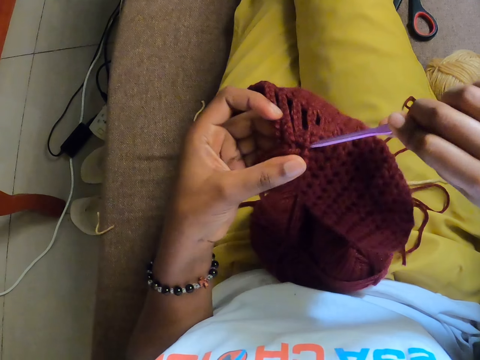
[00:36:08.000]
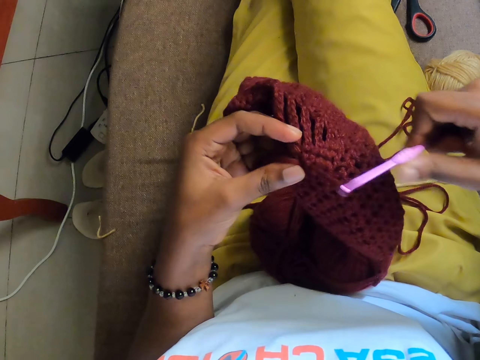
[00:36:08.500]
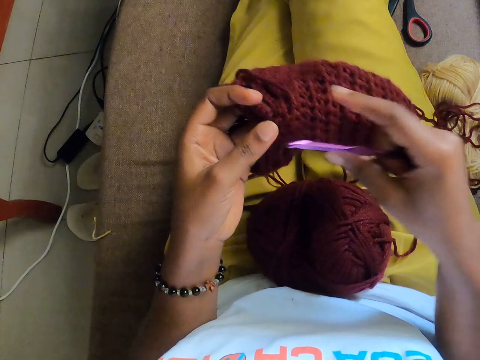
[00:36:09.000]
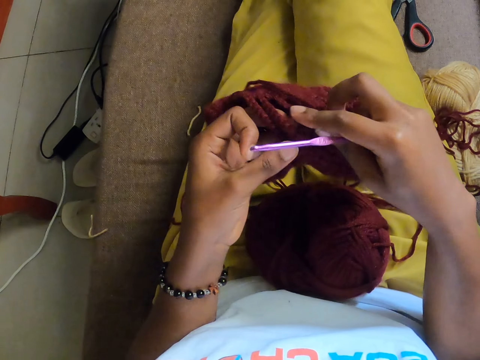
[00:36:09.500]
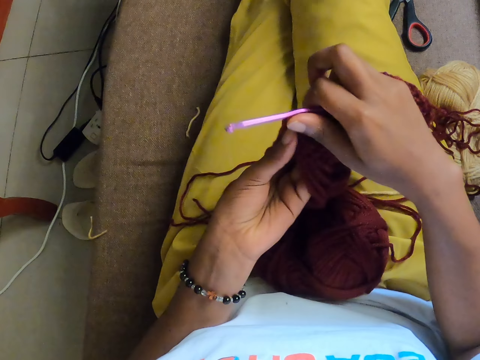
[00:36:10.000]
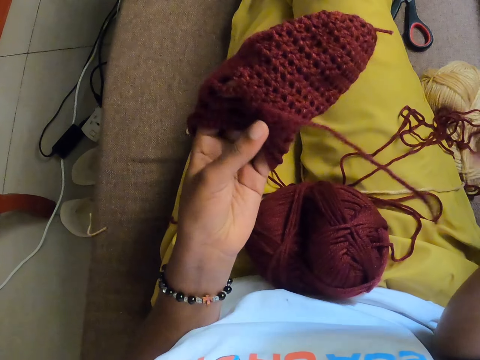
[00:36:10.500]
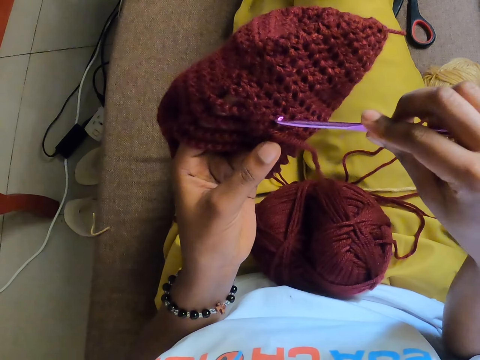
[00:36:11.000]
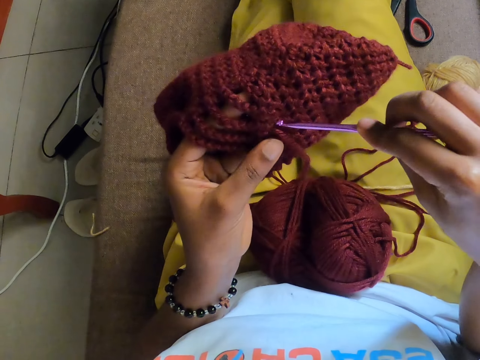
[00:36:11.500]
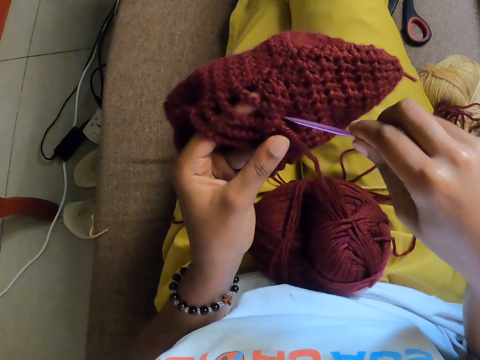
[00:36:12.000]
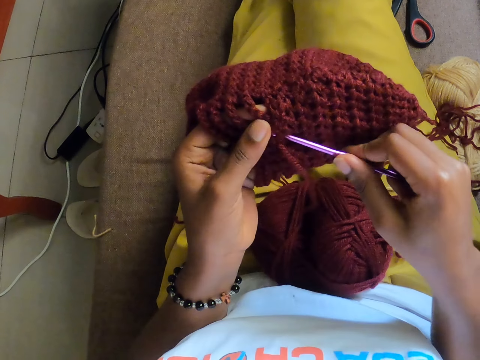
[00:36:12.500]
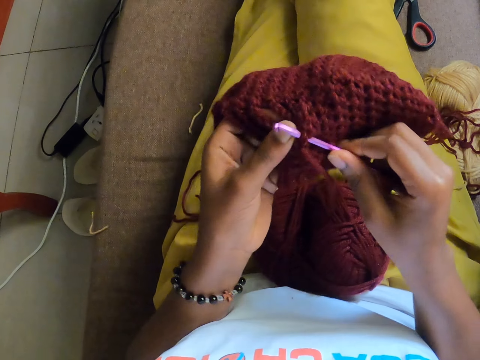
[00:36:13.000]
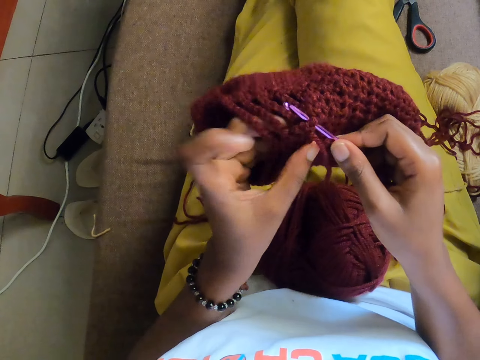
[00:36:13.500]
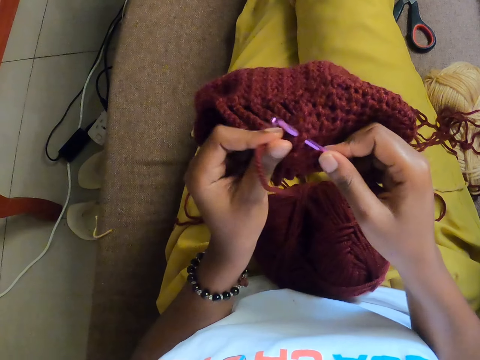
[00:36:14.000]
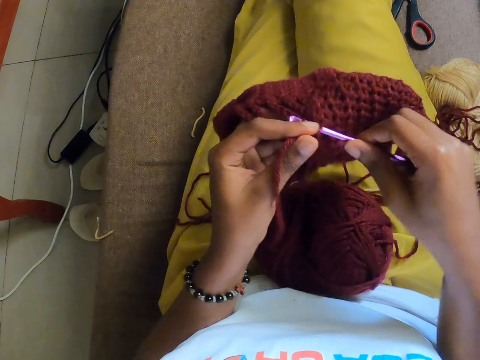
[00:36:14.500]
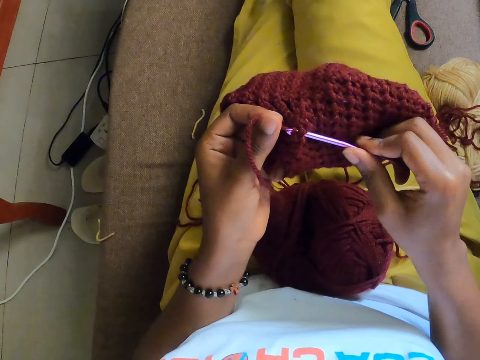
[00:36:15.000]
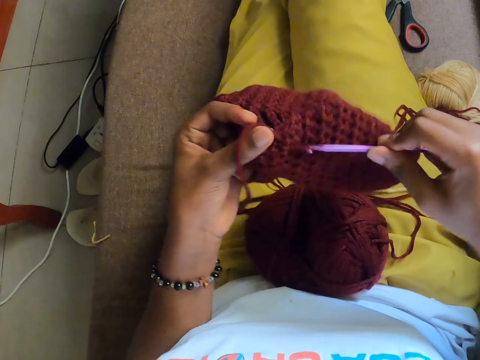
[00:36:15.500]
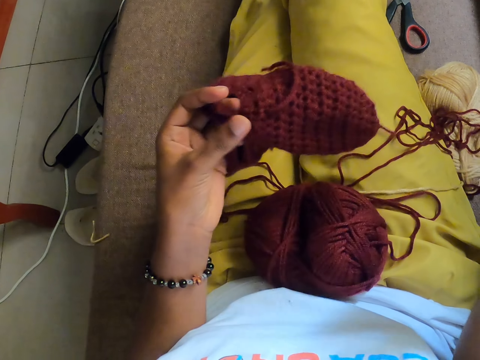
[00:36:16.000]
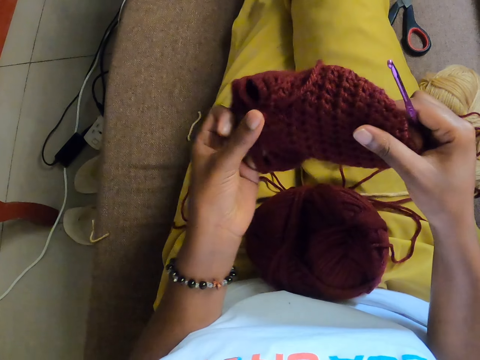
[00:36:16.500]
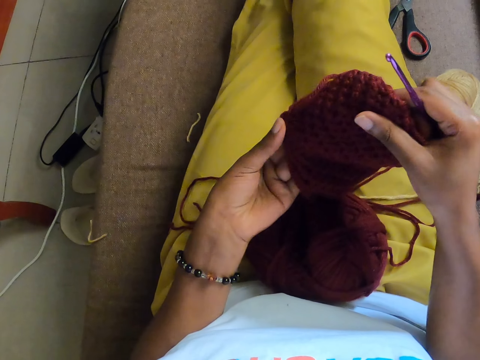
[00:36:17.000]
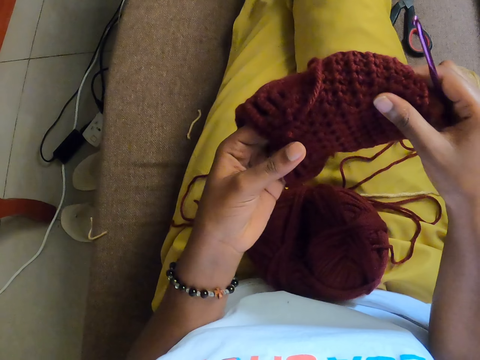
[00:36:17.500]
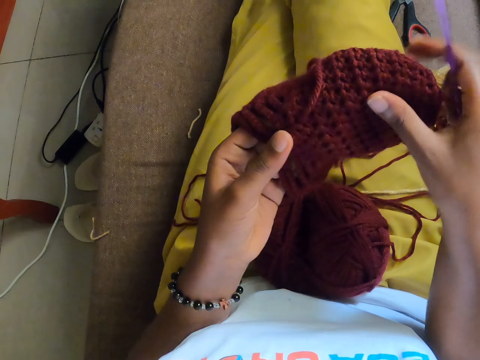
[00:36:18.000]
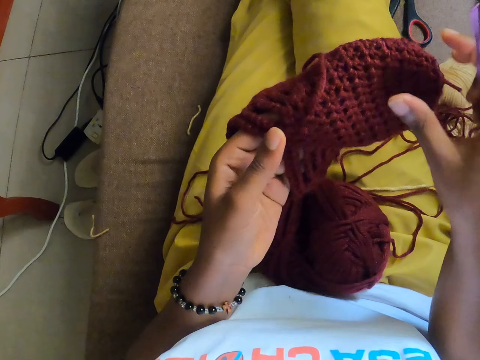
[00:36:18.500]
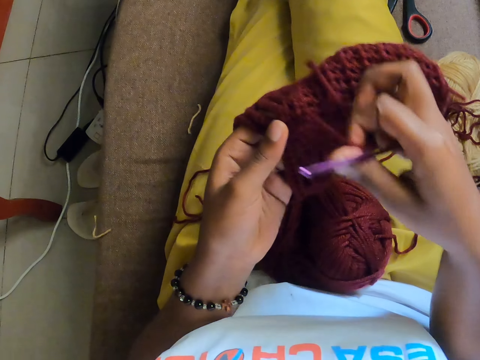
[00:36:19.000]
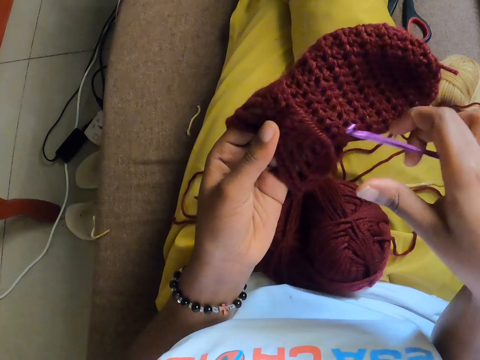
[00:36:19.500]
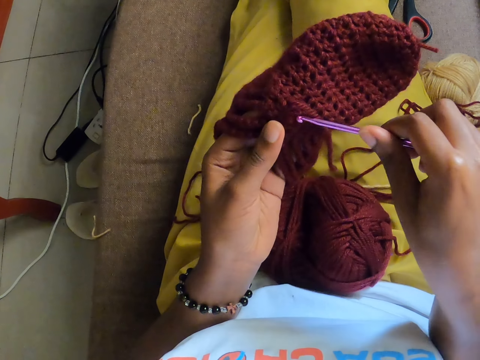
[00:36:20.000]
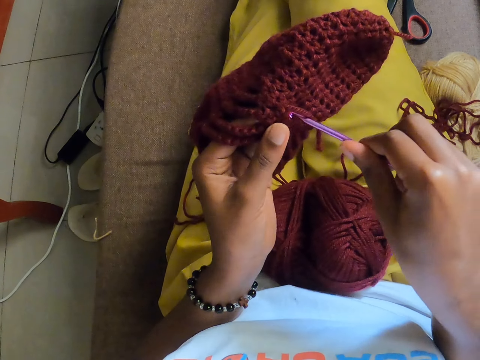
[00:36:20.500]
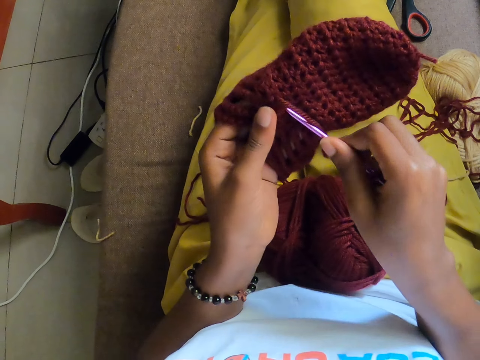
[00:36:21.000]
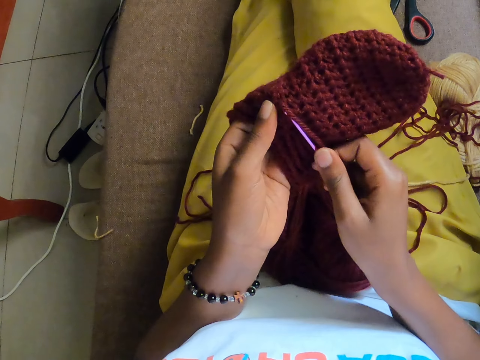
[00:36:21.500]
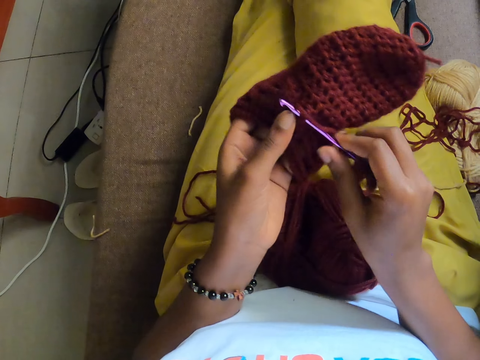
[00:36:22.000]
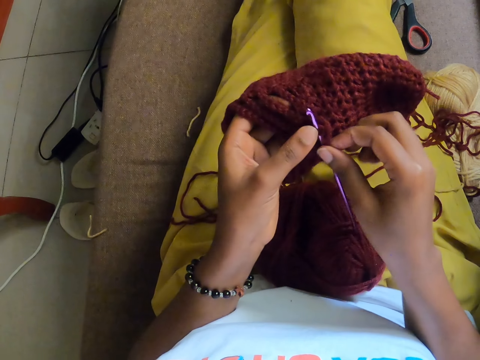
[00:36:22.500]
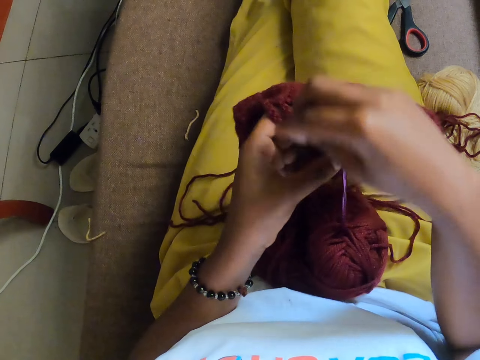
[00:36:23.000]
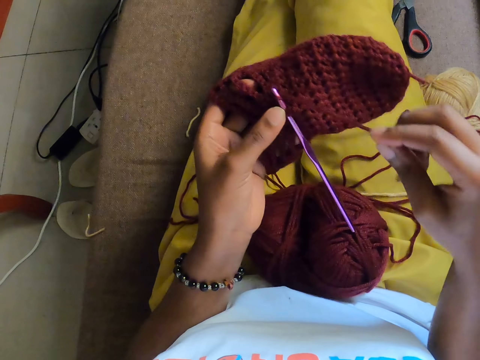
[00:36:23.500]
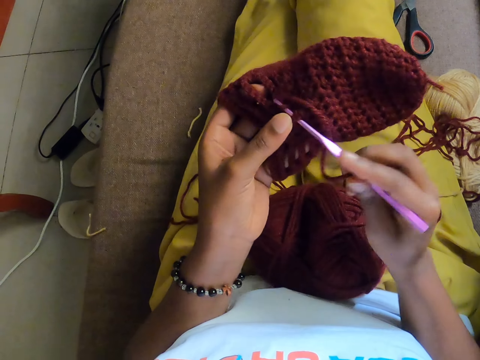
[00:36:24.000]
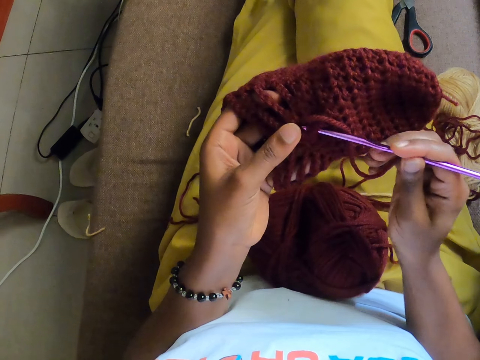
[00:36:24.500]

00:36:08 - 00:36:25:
The camera wearer pulls the yarn with the sewing needle. She inserts the sewing needle in the sweater. She pulls the wool out of the crocheted wool with the crochet pin in her right hand. She checks the woven stitch. She stretches the crocheted wool with both hands. She pulls the wool out of the crocheted wool with her right hand. She crochets the wool with the crochet pin in her right hand.

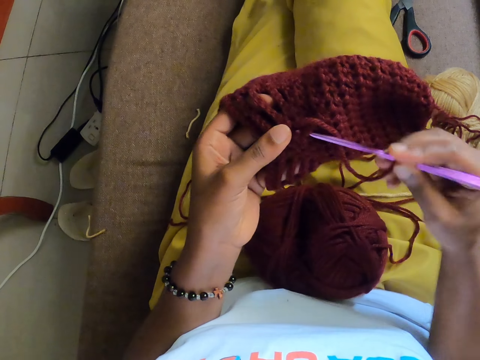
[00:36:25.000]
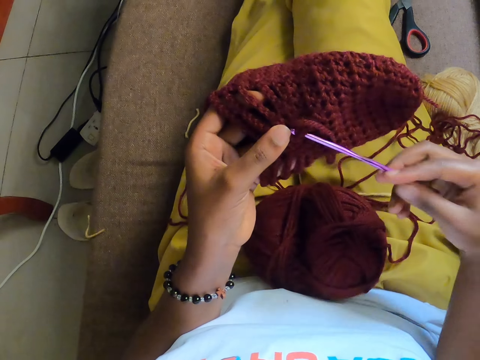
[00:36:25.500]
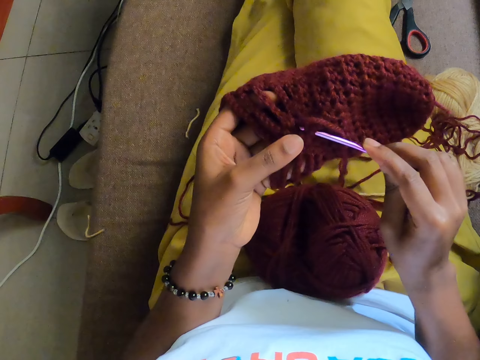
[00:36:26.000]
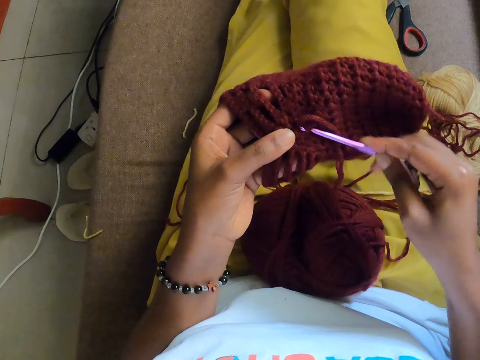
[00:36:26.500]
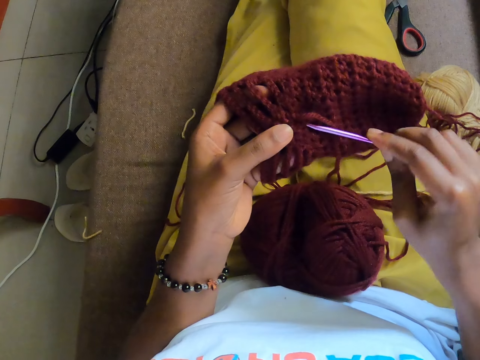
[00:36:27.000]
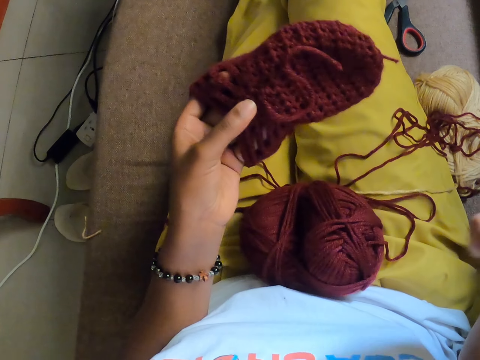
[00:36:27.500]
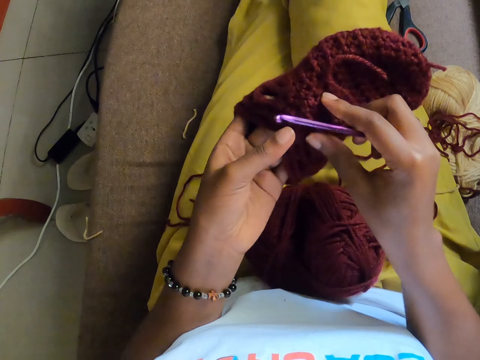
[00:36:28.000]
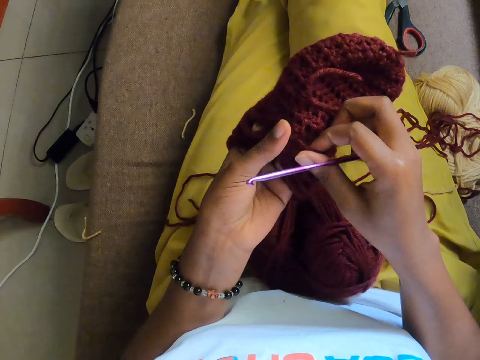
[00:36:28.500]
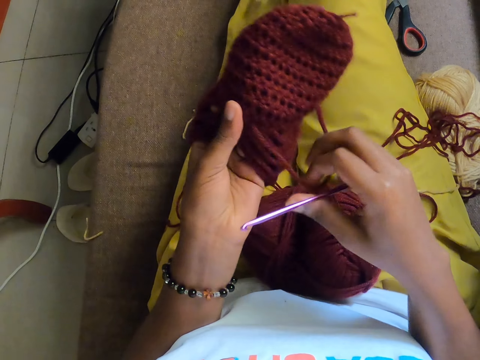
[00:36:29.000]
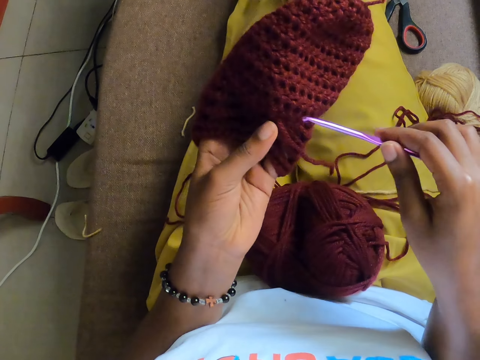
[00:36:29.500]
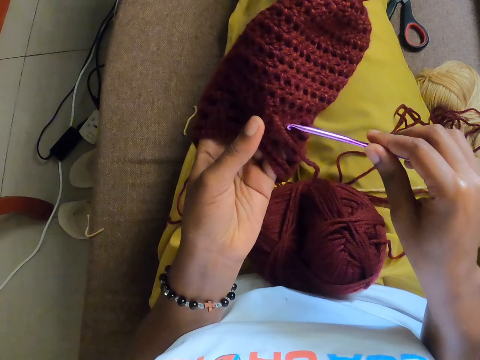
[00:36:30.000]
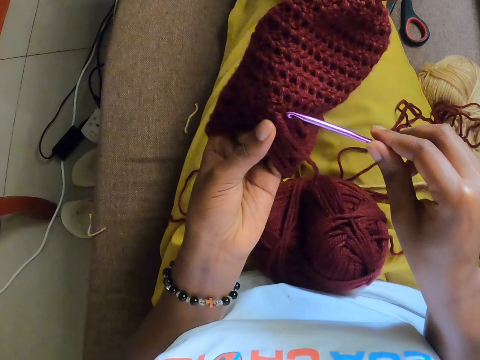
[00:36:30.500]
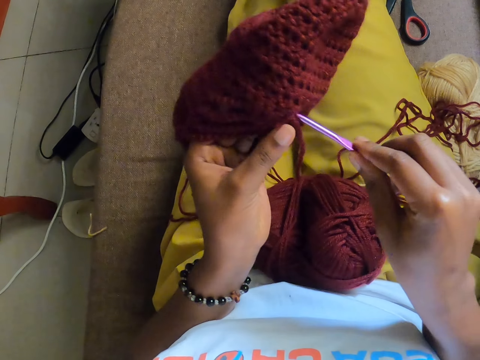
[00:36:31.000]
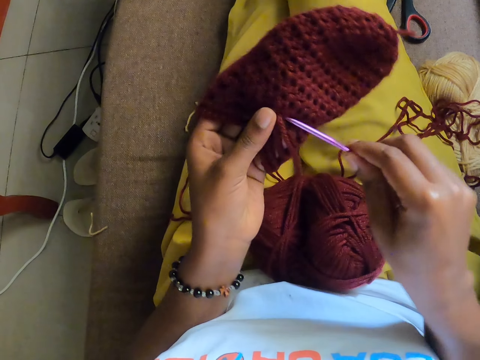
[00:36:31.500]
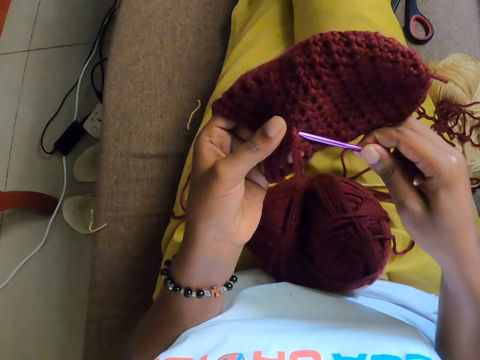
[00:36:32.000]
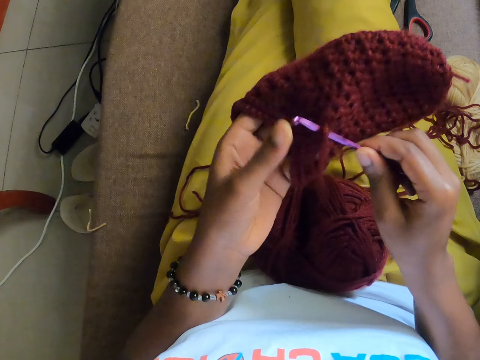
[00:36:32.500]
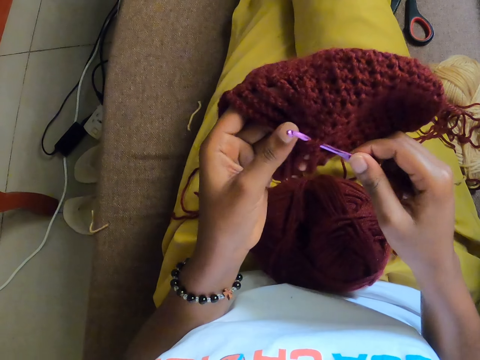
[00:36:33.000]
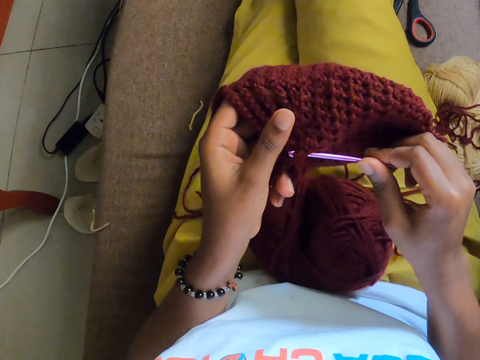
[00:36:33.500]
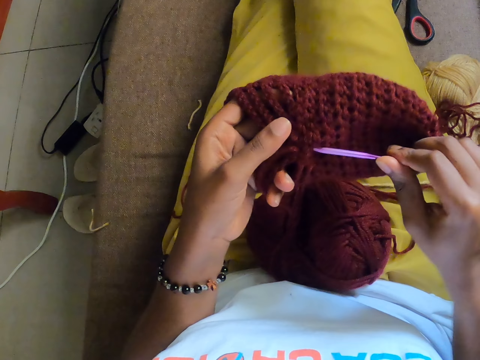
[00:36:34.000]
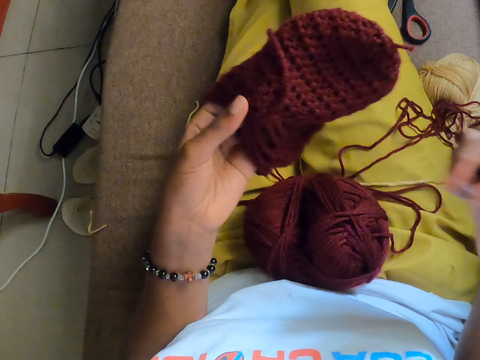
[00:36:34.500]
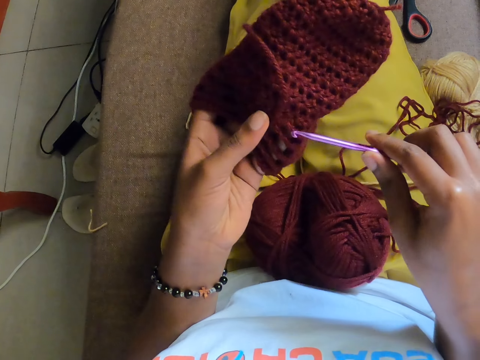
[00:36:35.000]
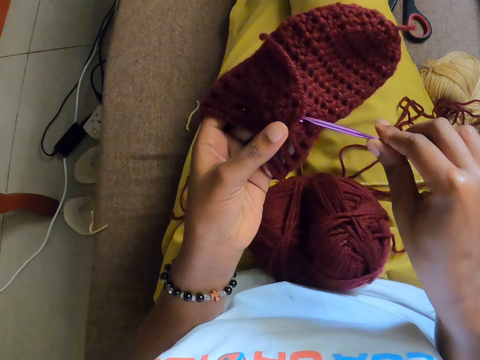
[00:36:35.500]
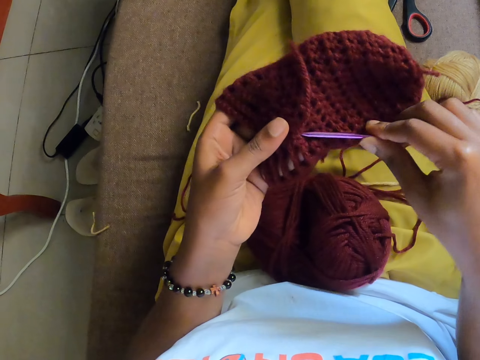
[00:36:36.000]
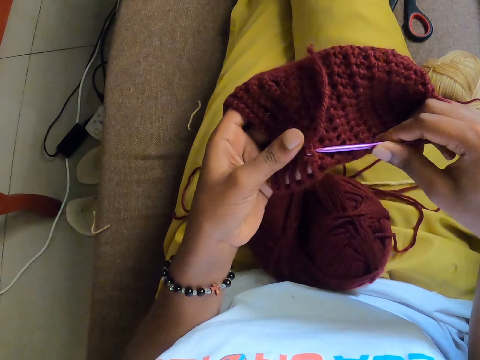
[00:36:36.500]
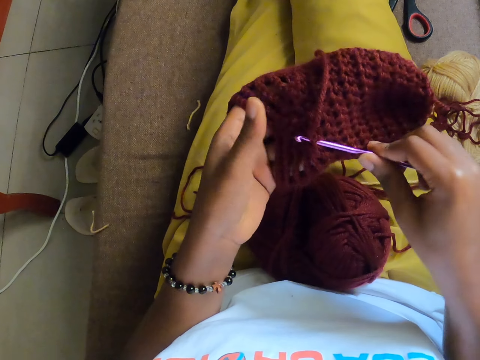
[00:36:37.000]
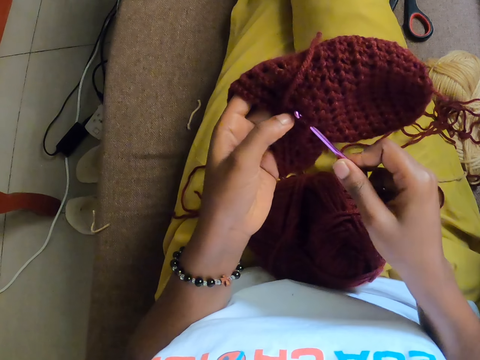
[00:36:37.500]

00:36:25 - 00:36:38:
The camera wearer pulls the wool out of the crocheted wool with the crochet pin in her right hand. She pulls the wool out of the crocheted wool with her right hand. She crochets the wool with the crochet pin in her right hand. She pulls the wool out of the crocheted wool with the crochet pin in her right hand. She crochets the wool with the crochet pin in her right hand.
